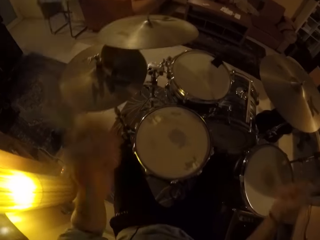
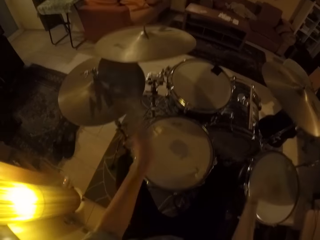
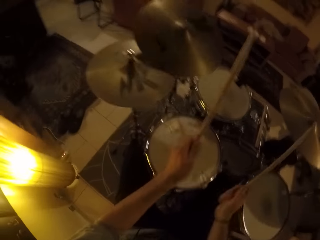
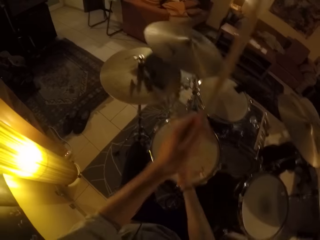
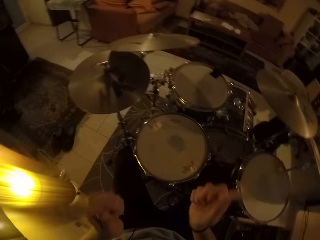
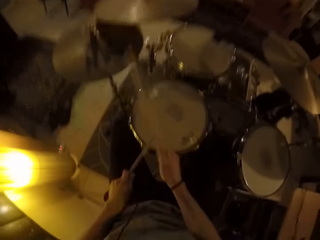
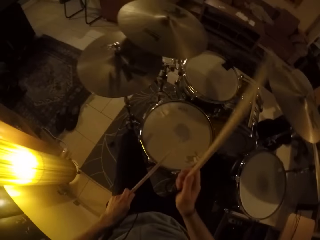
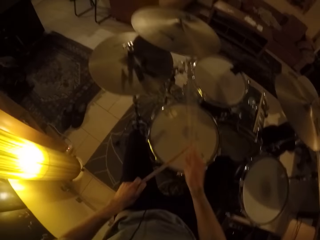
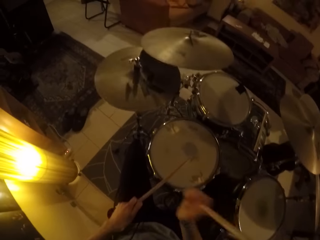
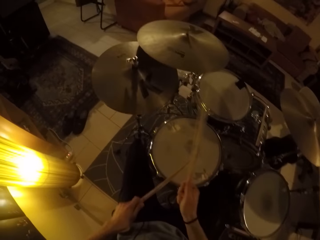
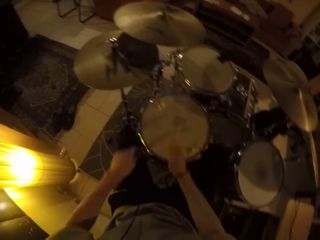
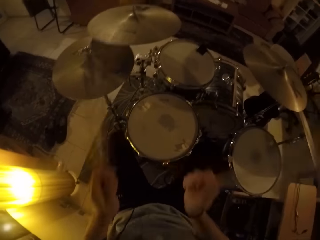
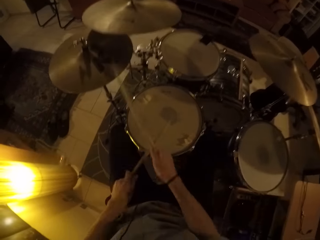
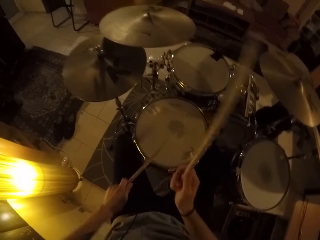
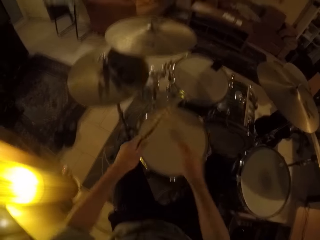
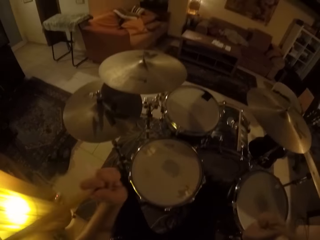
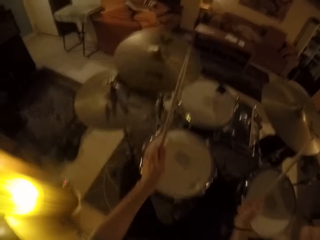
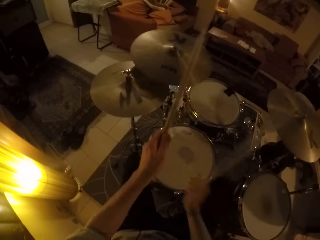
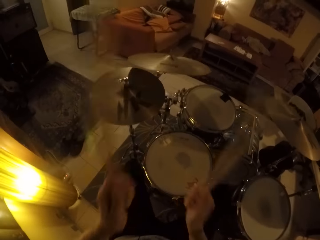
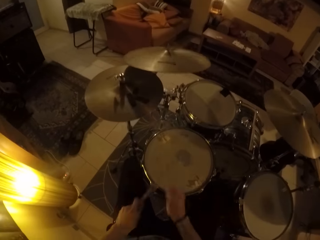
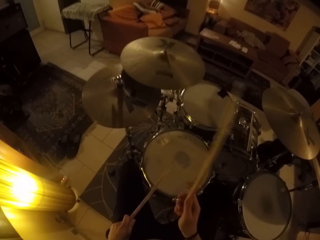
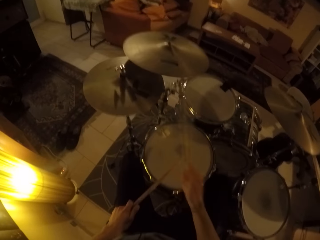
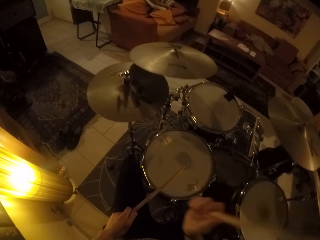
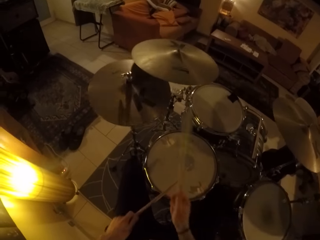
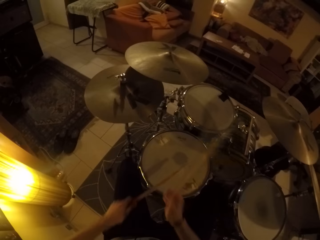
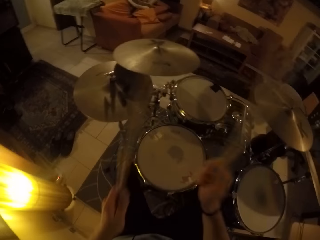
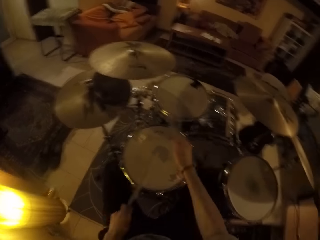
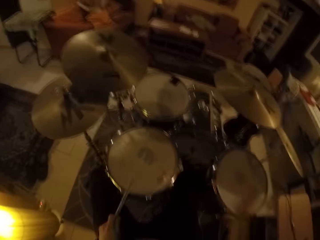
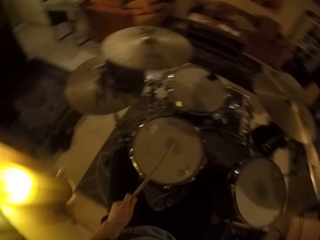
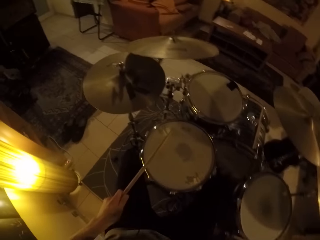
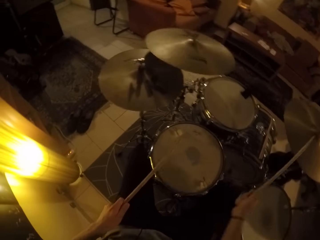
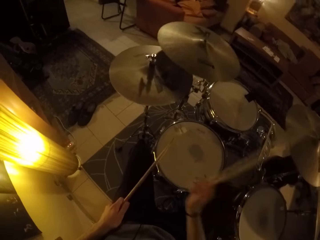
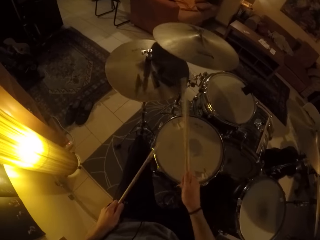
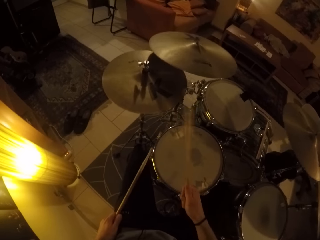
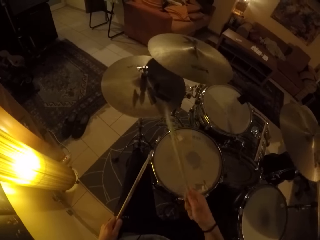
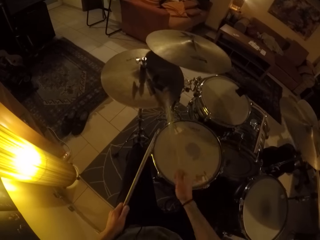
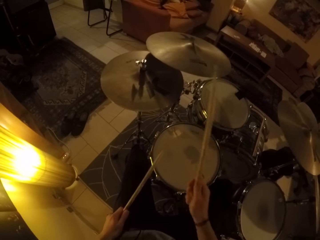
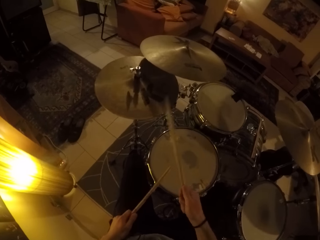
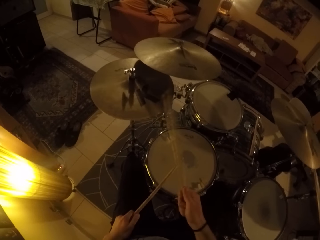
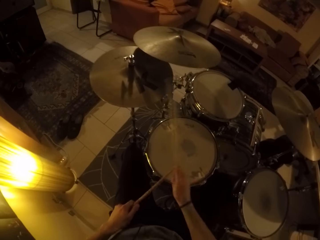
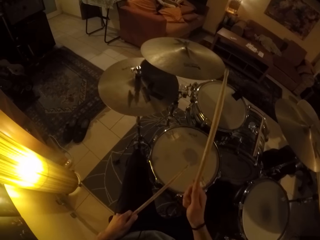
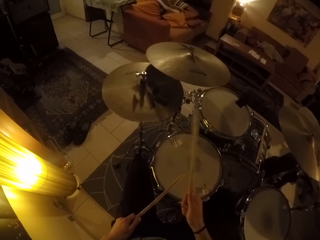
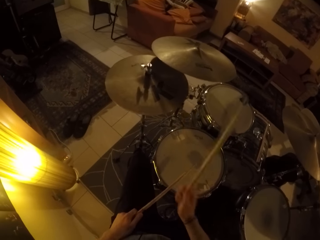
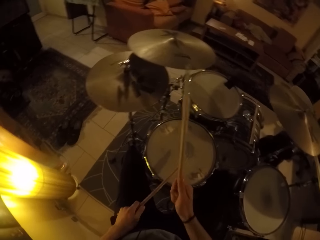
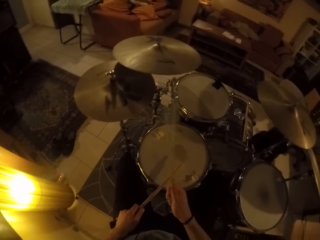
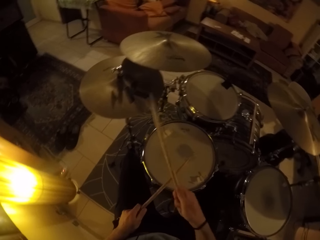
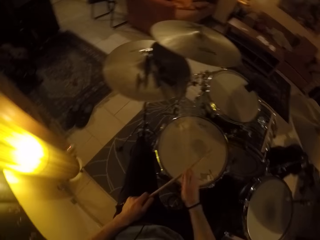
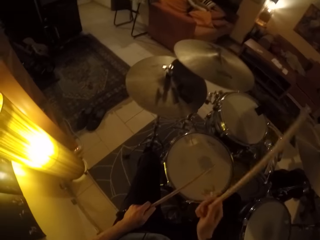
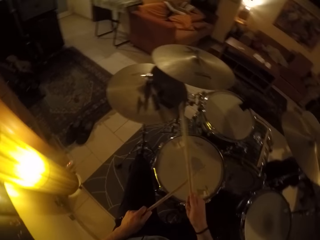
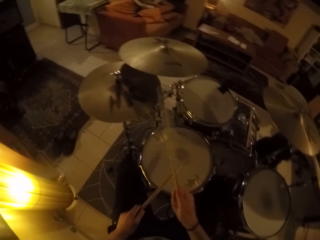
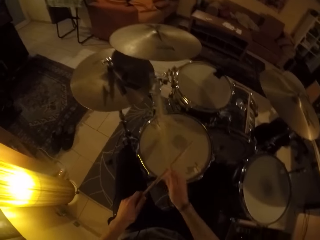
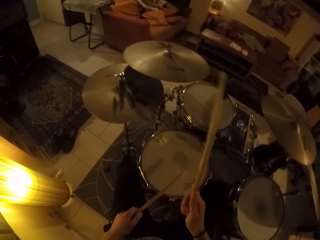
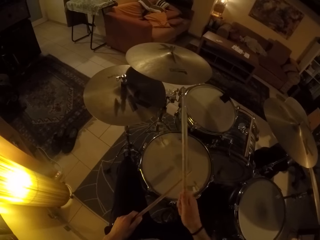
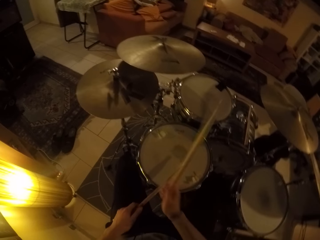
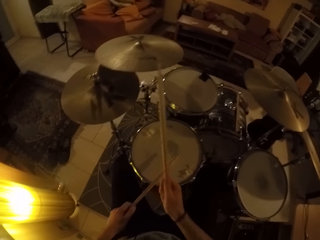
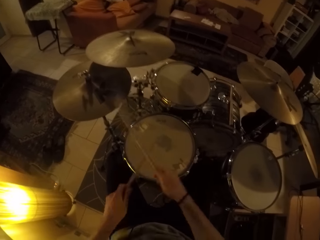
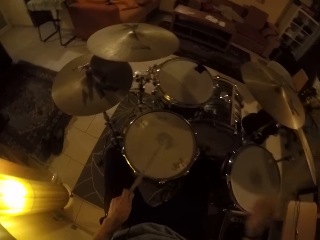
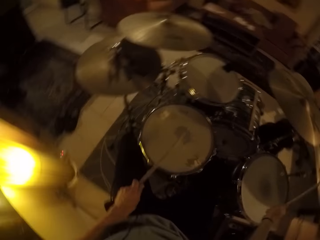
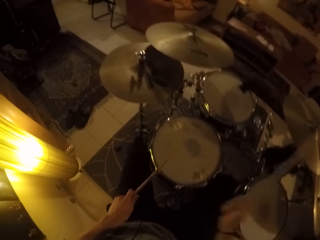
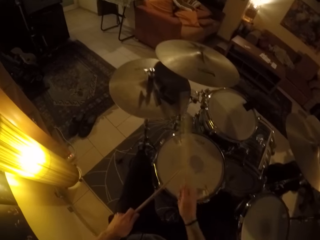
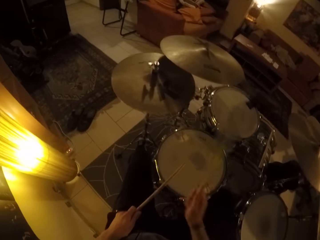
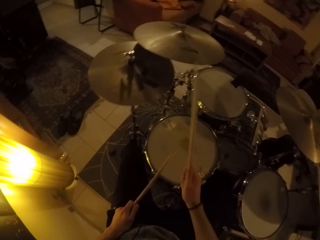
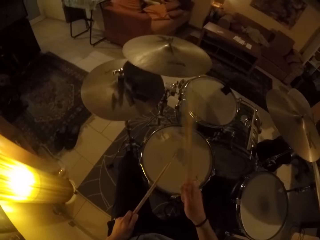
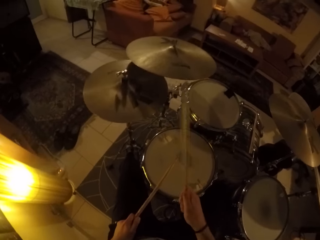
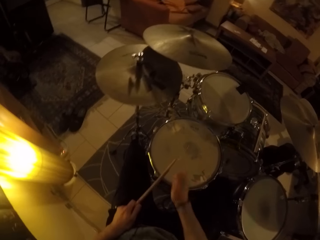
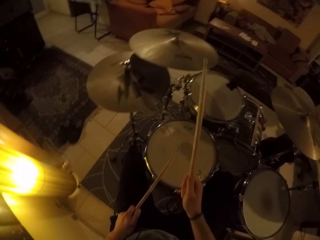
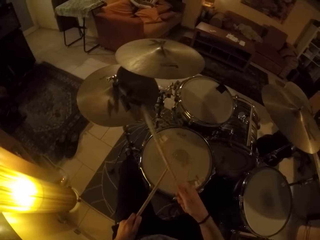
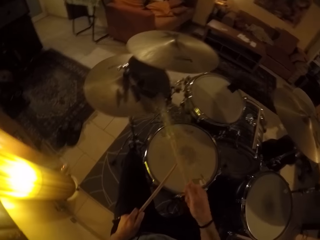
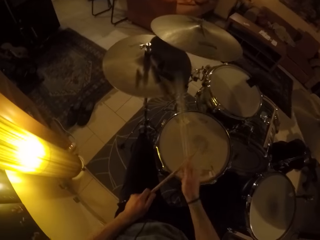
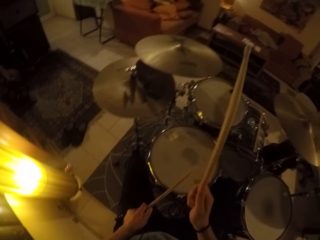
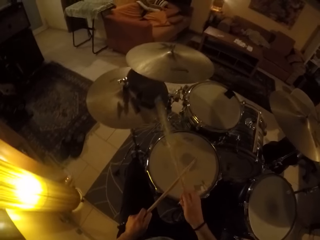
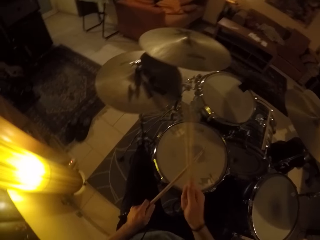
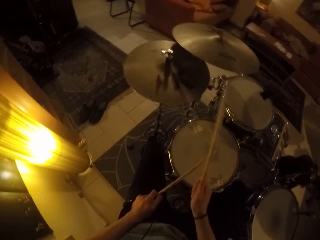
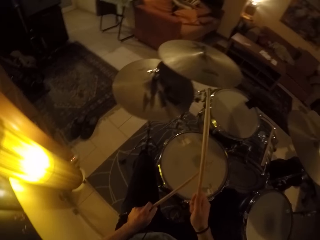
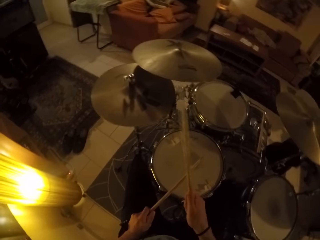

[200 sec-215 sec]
The camera wearer hits the crash cymbal with the drum stick in his right hand. He hits the ride cymbal with the drum stick in his right hand. He hits the hi-hat cymbal with the drum stick in his right hand. He hits the snare drum with the drum stick in his left hand. He hits the crash cymbal with the drum stick in his left hand. He hits the snare drum with the drum stick in his left hand. He hits the crash cymbal with the drum stick in his right hand. He hits the ride cymbal with the drum stick in his right hand. He hits the hi-hat cymbal with the drum stick in his right hand. He hits the snare drum with the drum stick in his left hand. He hits the ride cymbal with the drum stick in his right hand. He hits the hi-hat cymbal with the drum stick in his right hand.

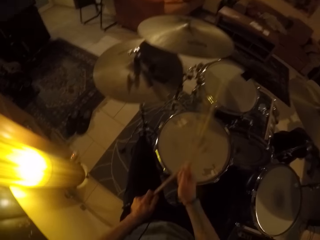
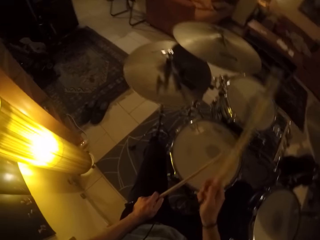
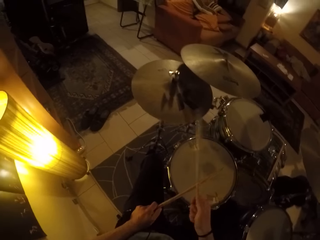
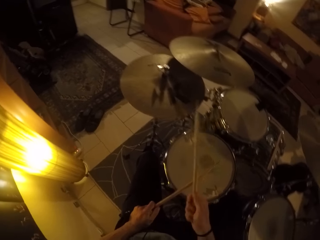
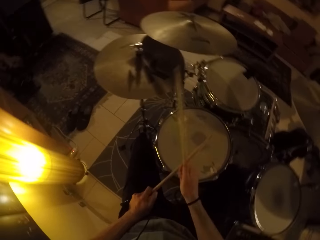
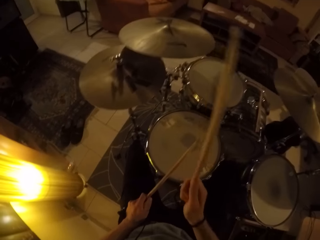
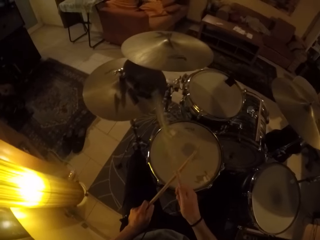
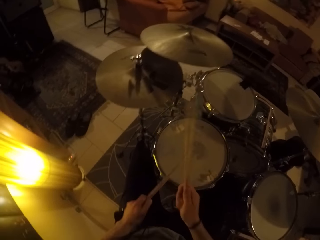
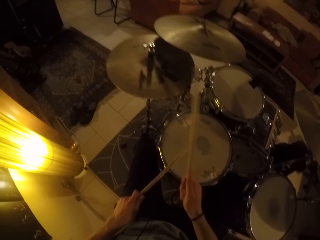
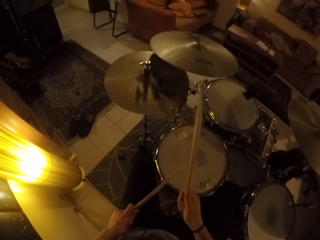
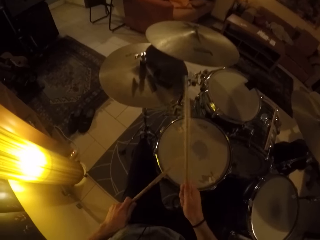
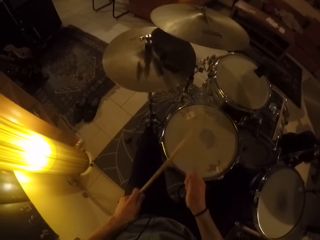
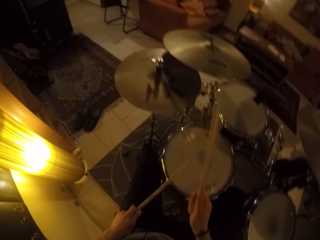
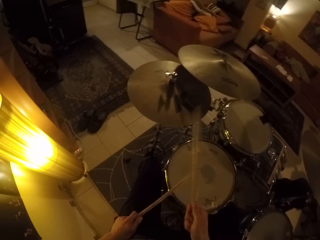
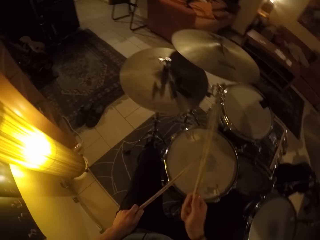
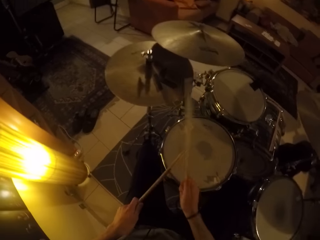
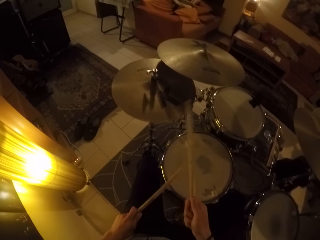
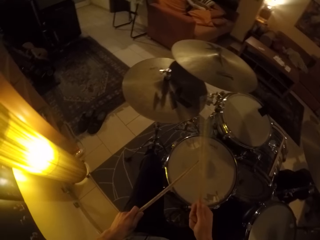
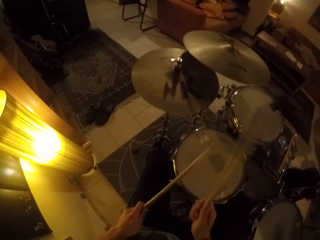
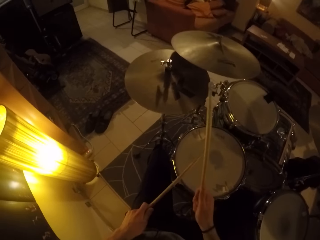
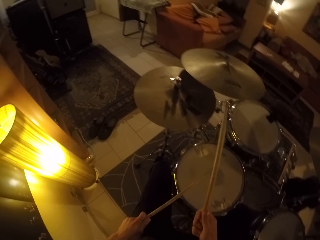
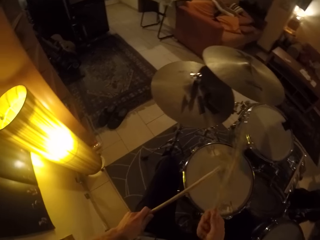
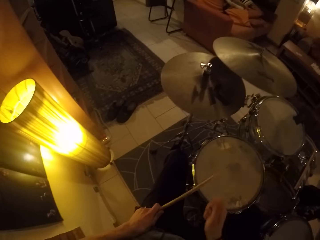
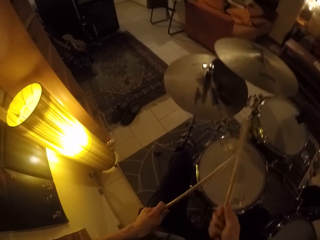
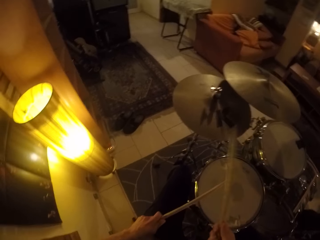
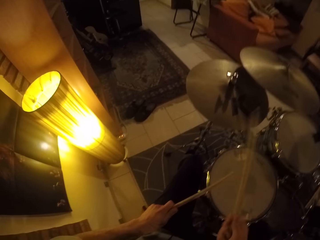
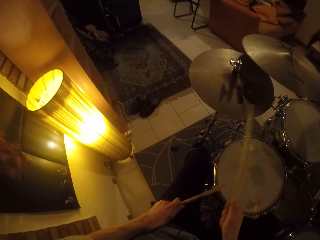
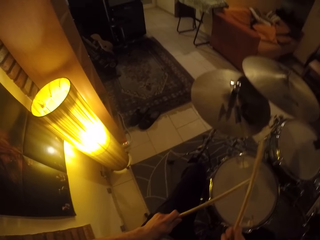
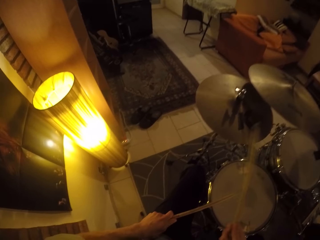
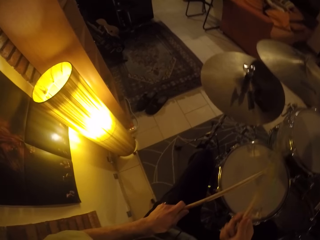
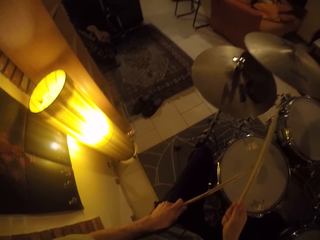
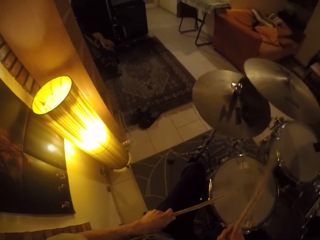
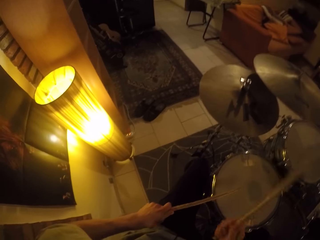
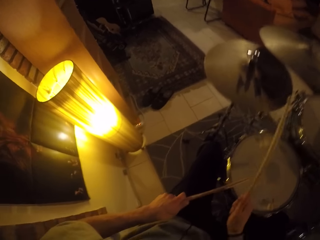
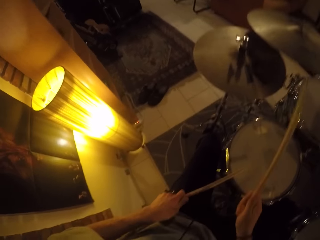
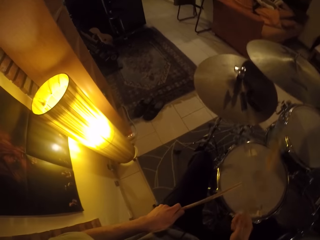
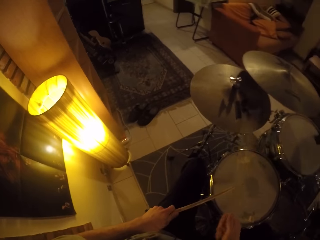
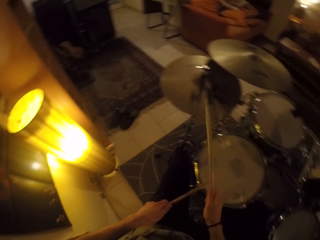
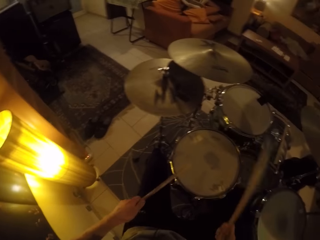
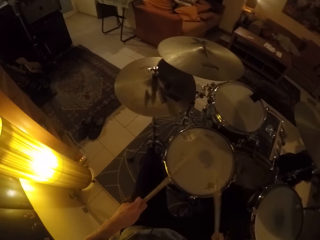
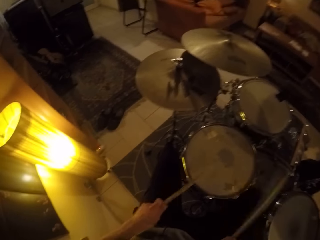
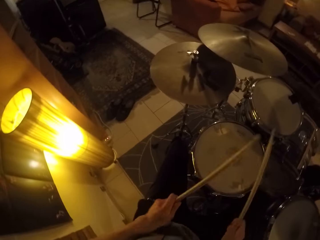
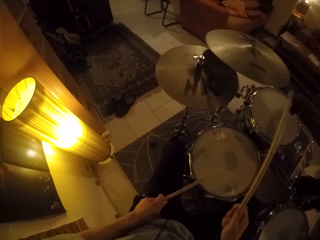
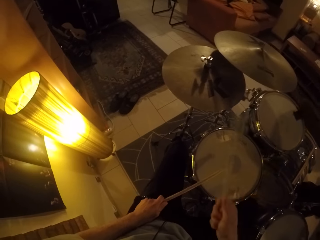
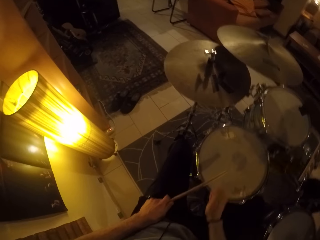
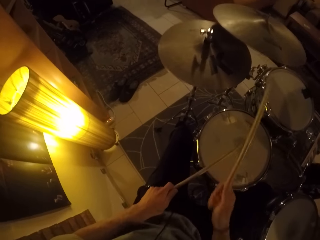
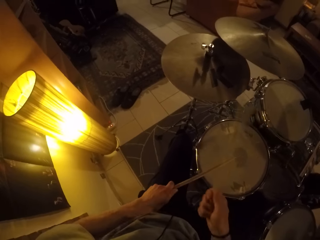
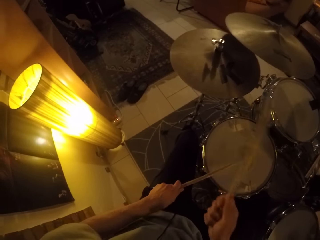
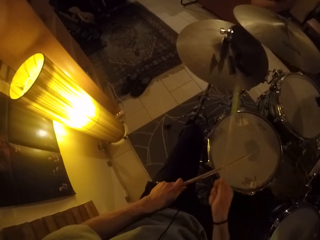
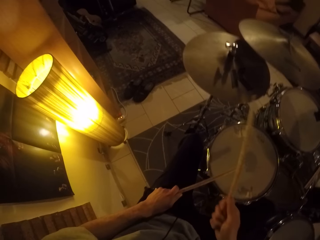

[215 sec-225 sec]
The camera wearer hits the snare drum with the drum stick in his left hand. He hits the snare drum with the drum sticks in both hands. He hits the snare drum with the drum stick in his left hand. He hits the hi-hat cymbal with the drum stick in his right hand.
